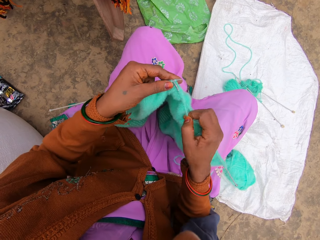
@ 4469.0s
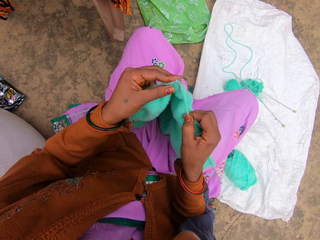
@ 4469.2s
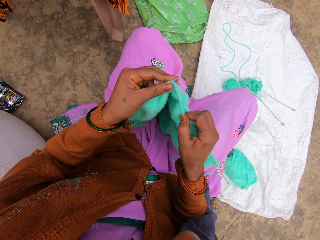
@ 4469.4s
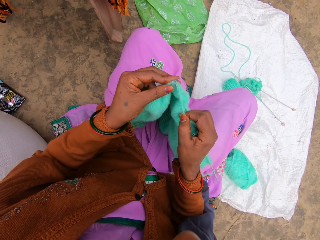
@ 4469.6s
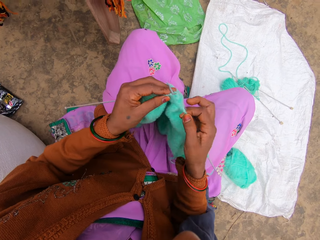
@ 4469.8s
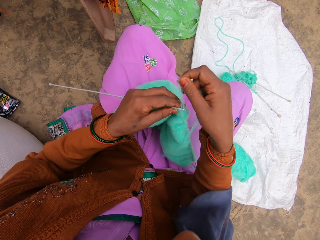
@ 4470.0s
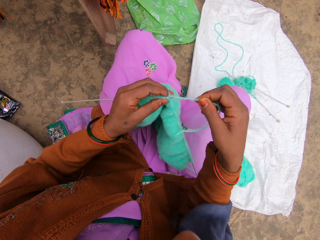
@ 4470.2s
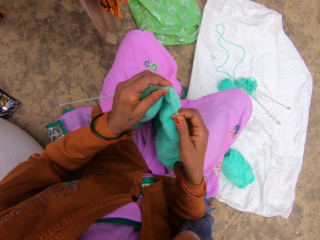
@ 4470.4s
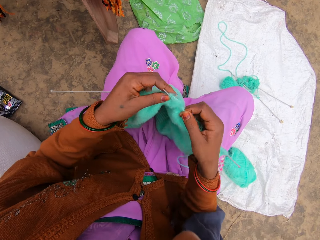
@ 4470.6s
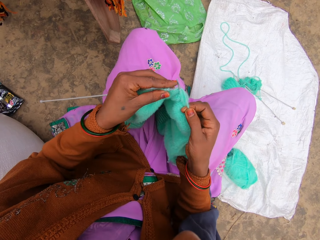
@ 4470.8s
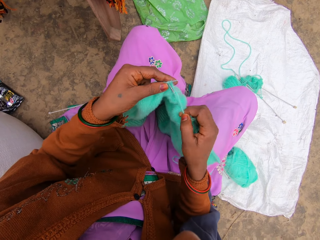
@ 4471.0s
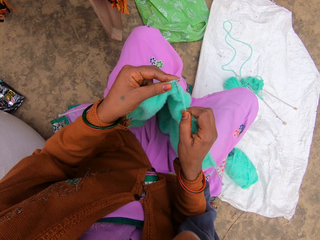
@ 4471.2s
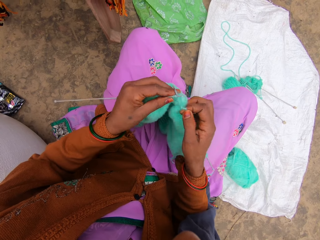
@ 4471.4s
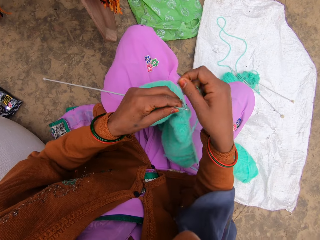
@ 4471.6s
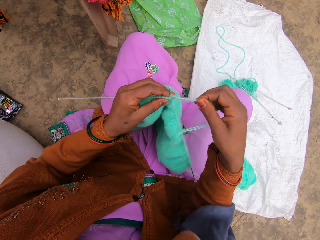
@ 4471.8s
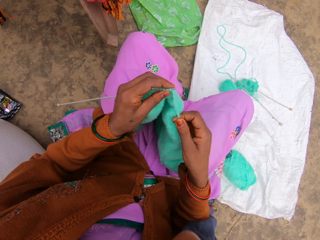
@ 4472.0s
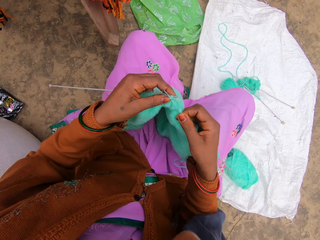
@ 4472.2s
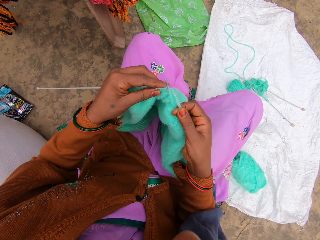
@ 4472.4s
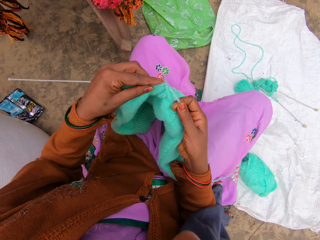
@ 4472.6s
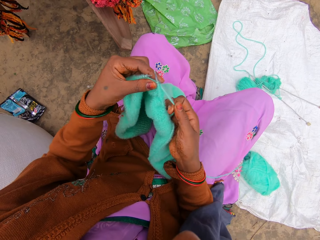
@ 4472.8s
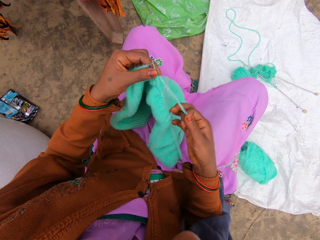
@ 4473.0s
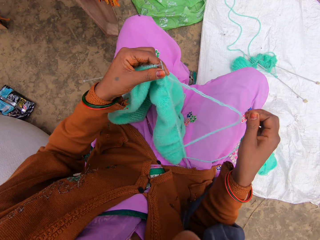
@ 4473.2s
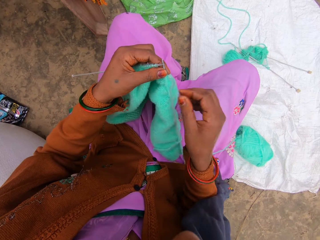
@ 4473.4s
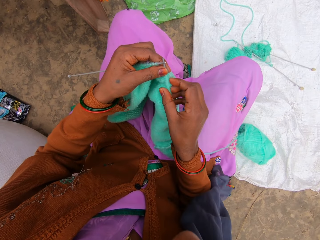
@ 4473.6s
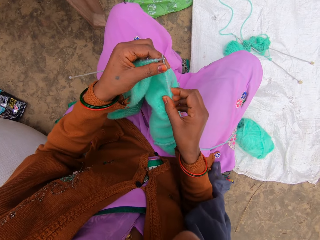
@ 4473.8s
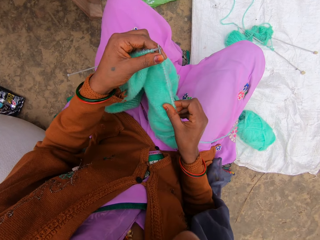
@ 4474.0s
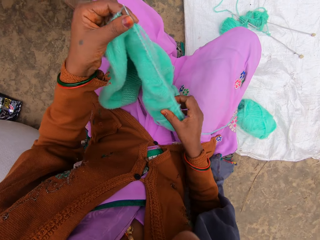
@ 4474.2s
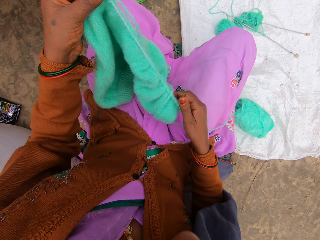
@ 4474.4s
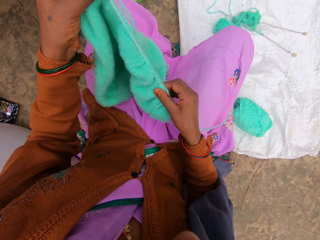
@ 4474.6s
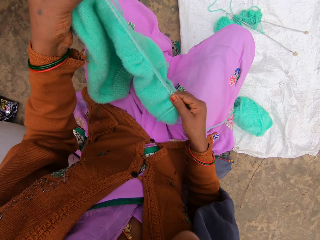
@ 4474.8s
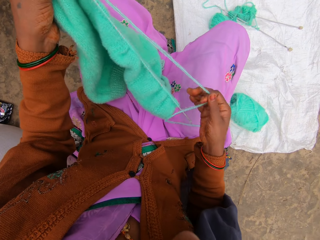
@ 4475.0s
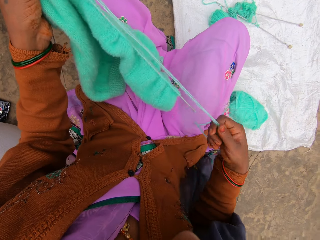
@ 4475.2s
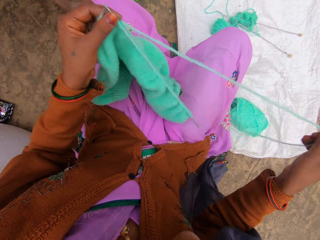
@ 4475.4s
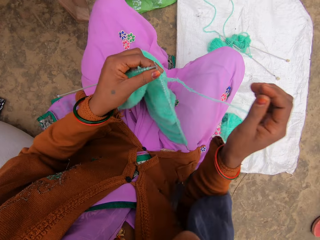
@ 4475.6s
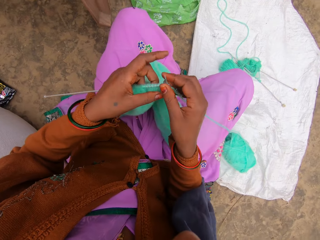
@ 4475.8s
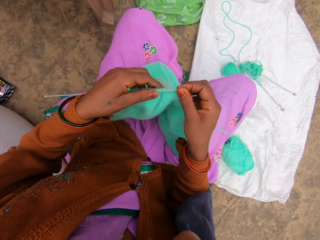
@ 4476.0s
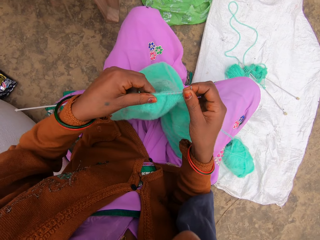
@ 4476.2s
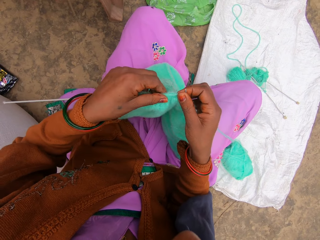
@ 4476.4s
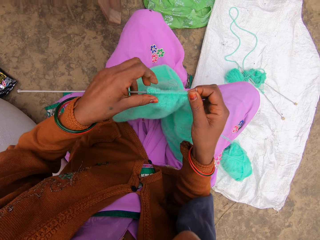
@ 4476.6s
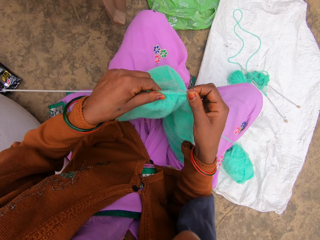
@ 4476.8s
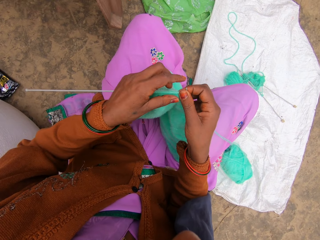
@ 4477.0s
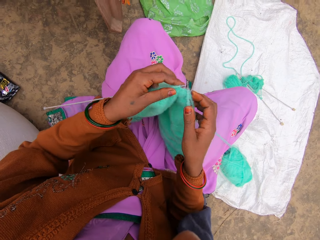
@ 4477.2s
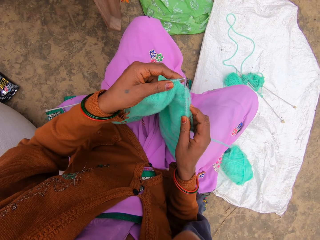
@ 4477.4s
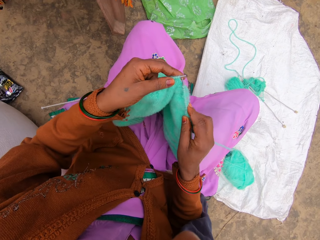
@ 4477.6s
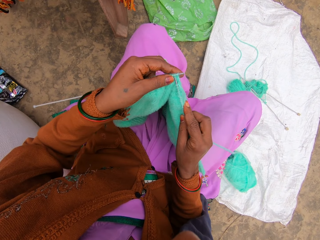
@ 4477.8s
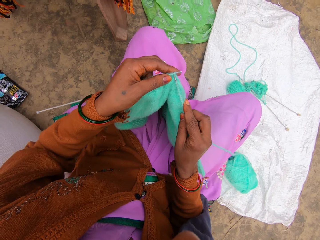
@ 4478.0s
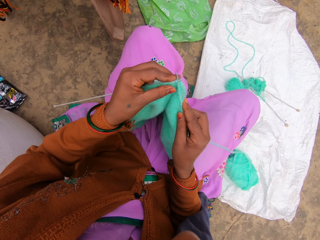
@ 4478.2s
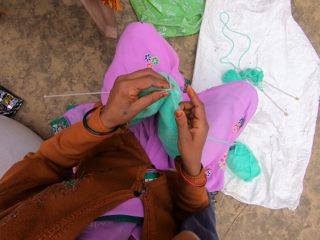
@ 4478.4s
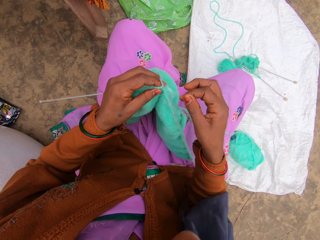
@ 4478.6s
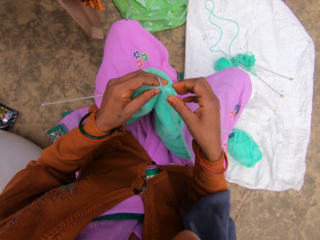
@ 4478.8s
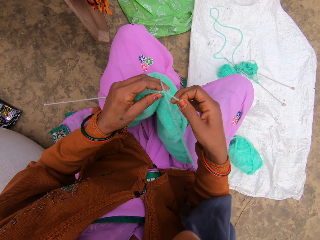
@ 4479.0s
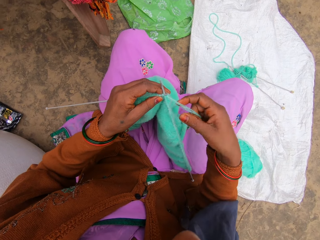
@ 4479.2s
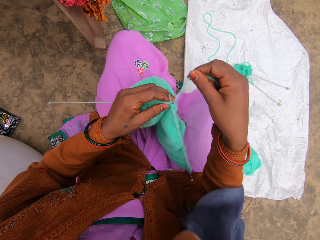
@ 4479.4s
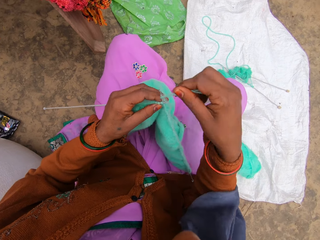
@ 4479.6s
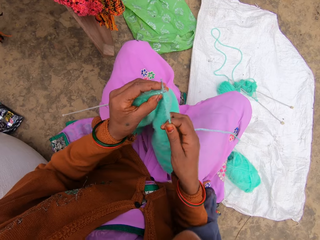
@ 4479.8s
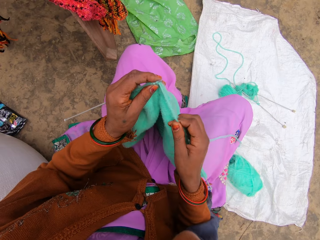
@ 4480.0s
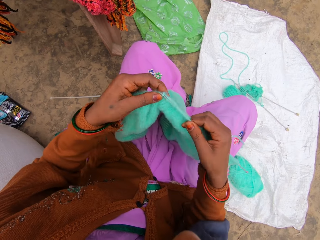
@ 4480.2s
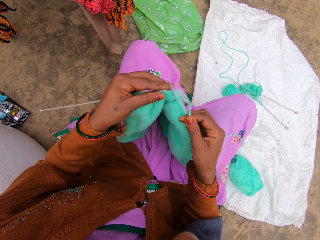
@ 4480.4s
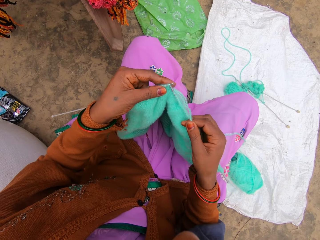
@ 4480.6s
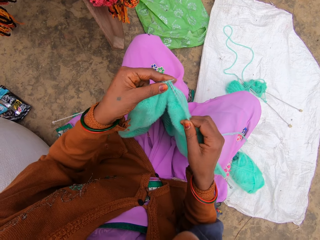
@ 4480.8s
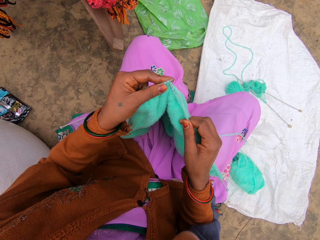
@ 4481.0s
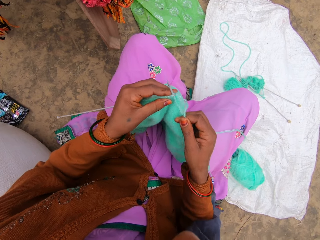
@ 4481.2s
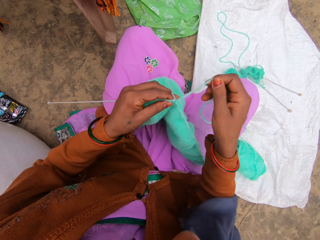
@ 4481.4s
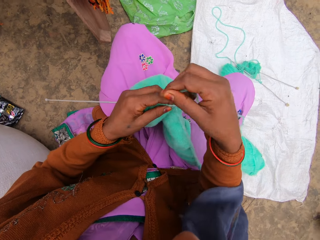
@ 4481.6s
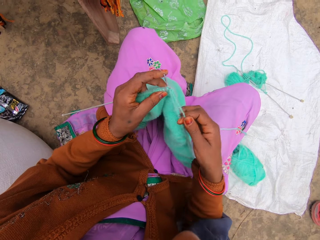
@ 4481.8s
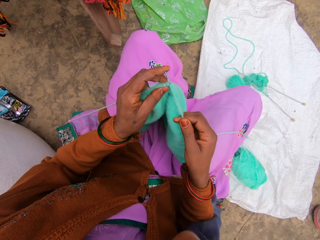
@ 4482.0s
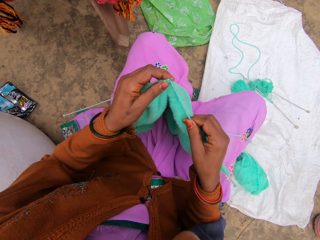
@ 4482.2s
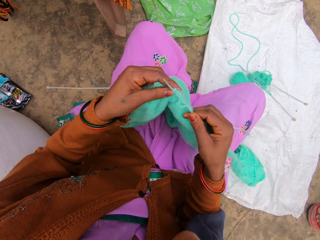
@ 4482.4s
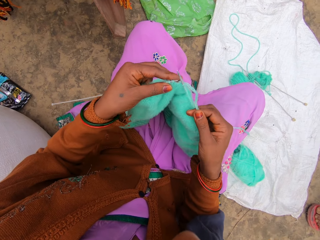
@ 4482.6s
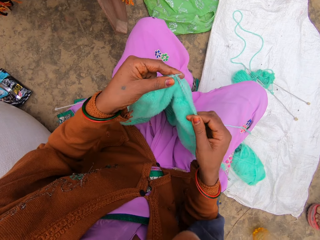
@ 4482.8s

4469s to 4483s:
The camera wearer crochets with needle hooks. They stretch the edge of the fabric. They stretch the thread. They talk.

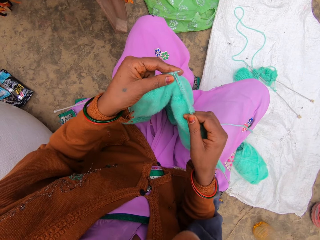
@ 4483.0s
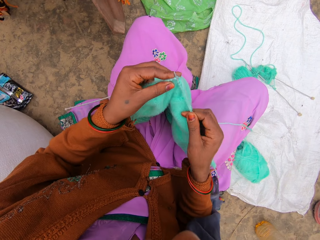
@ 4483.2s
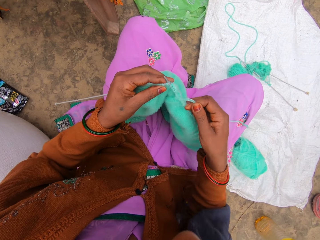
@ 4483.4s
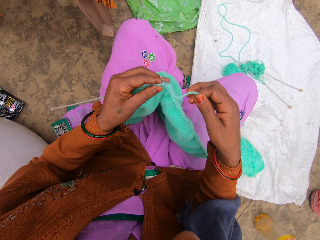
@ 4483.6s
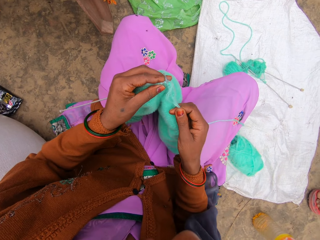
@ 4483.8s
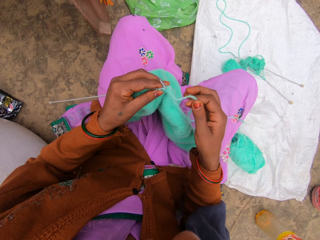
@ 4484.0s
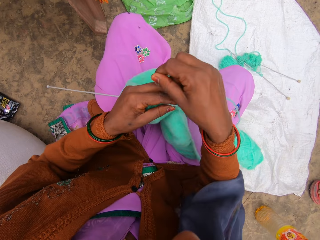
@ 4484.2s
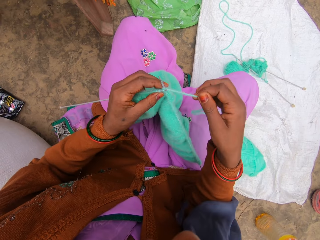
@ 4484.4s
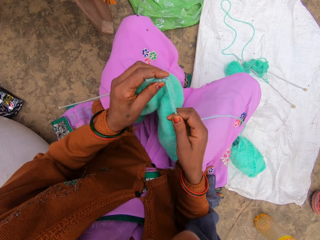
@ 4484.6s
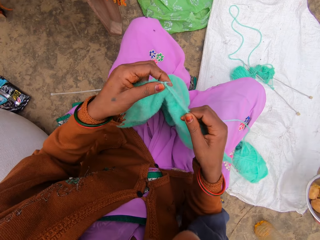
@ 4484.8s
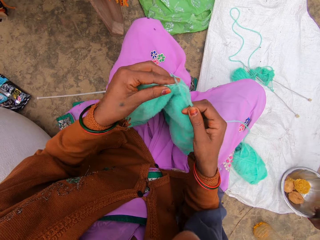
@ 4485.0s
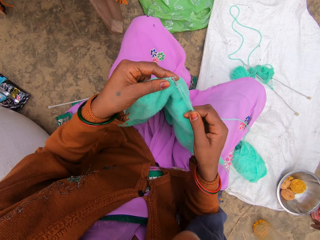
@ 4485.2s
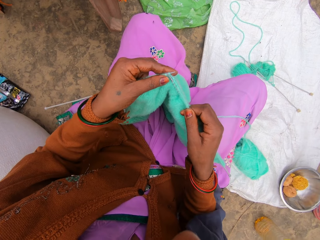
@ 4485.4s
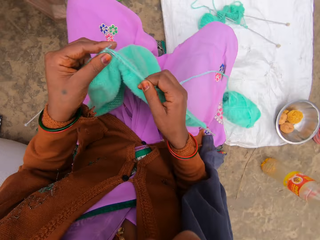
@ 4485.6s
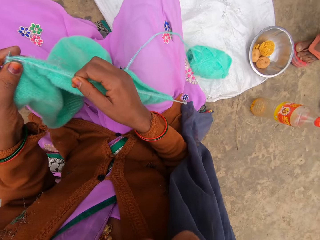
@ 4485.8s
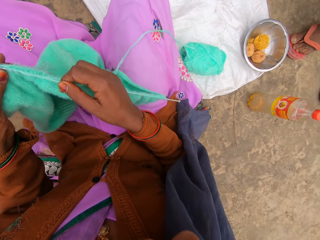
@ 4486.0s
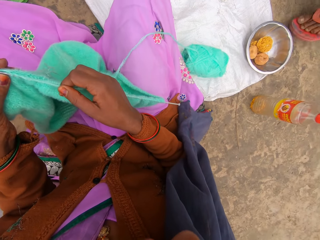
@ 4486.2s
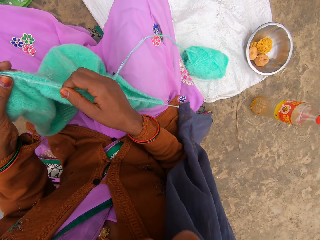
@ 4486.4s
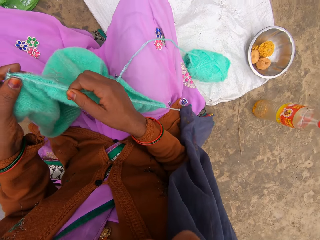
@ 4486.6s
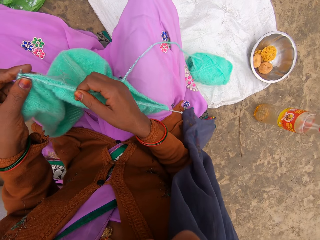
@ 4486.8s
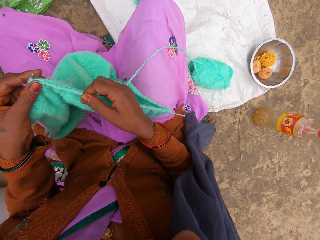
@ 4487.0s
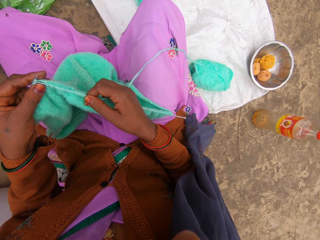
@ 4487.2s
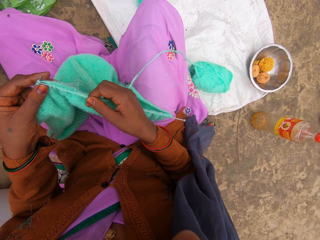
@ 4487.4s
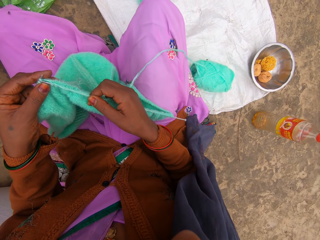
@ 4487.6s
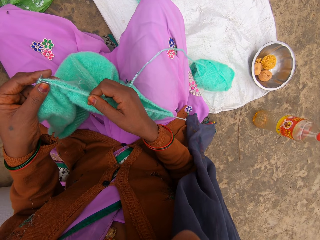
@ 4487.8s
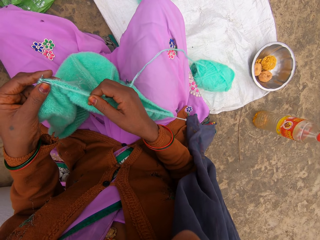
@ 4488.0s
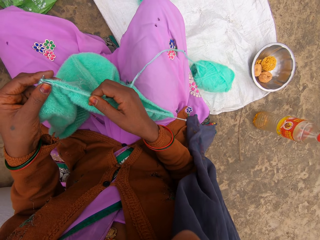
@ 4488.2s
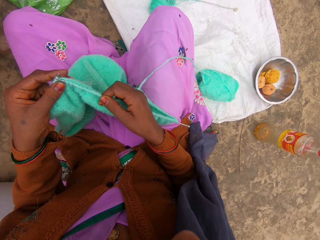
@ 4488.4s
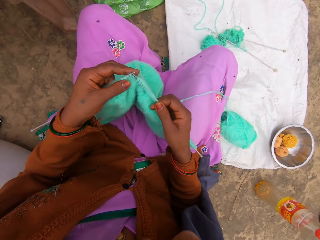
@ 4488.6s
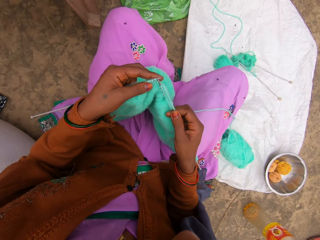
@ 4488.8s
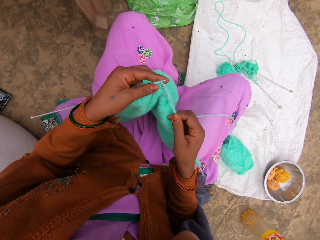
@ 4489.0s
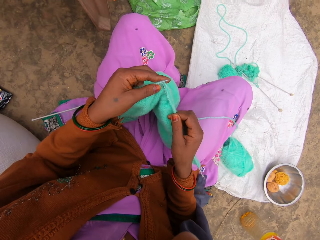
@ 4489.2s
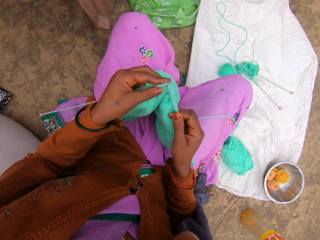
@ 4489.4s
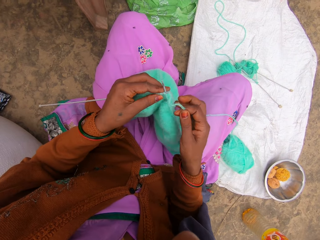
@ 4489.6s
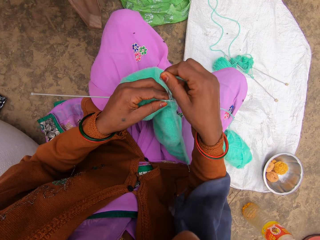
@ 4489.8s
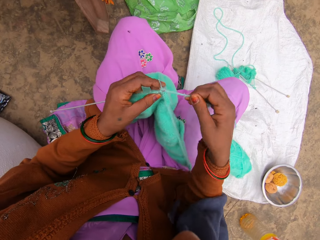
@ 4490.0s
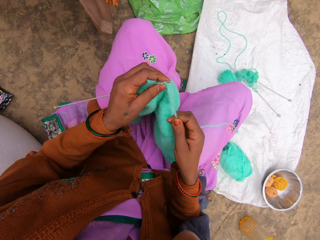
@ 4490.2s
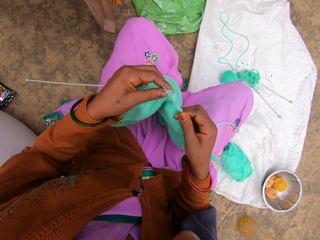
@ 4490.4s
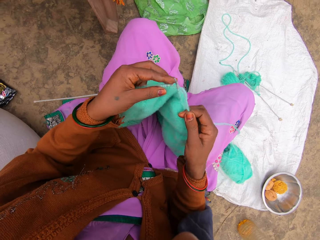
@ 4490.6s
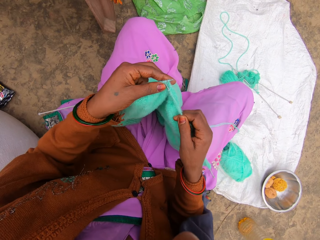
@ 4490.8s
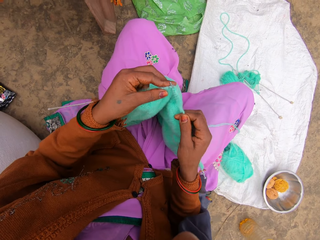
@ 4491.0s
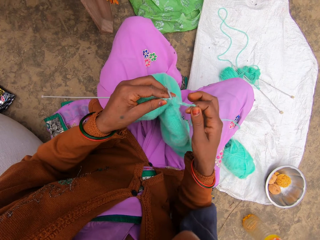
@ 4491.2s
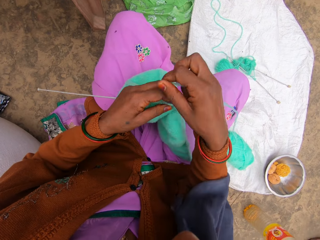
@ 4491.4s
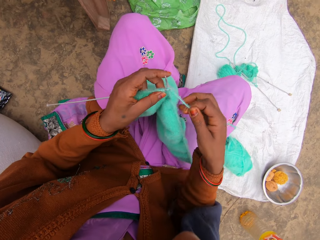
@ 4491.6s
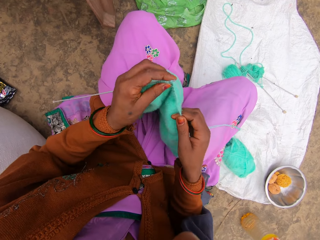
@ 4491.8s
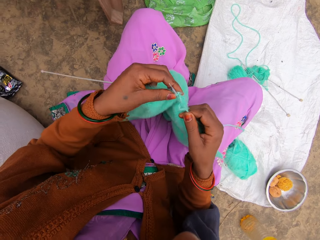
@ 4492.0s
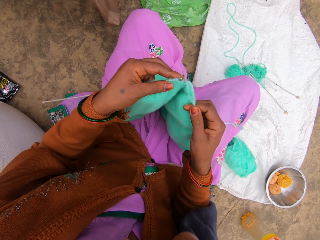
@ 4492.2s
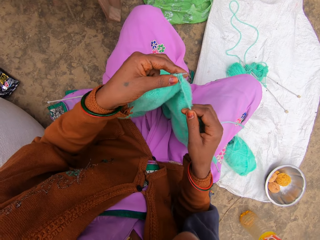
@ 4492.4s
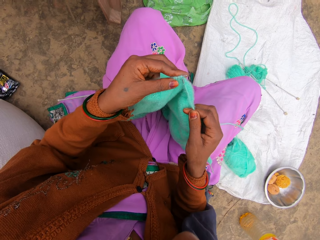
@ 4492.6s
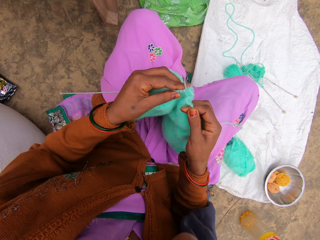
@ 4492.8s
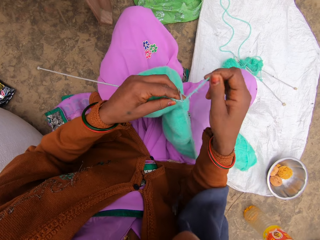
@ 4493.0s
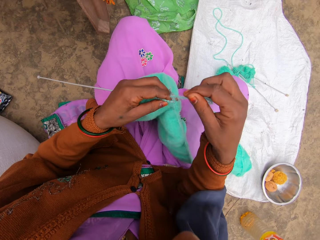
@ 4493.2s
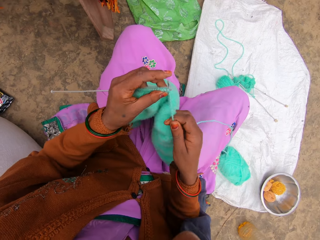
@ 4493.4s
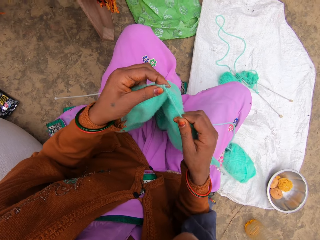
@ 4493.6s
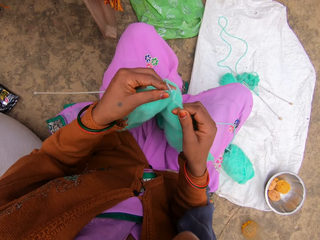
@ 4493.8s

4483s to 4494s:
Someone talks. The camera wearer crochets with needle hooks. They talk. They pause crocheting.
